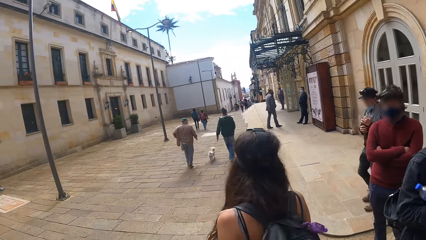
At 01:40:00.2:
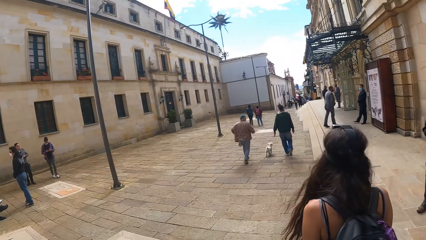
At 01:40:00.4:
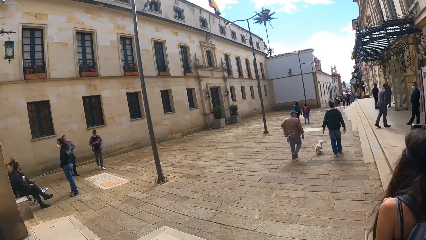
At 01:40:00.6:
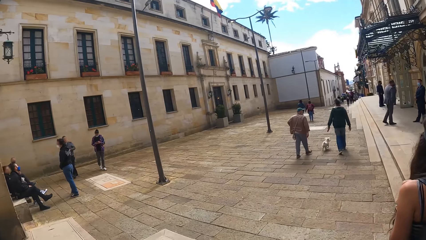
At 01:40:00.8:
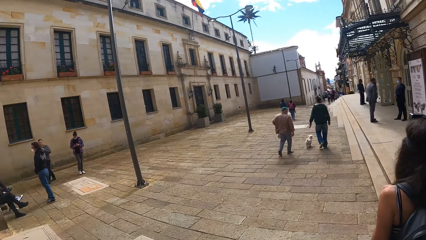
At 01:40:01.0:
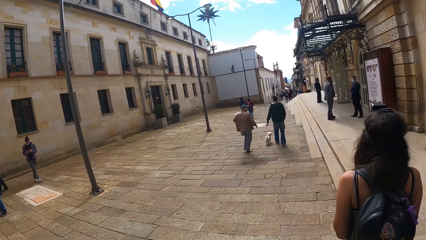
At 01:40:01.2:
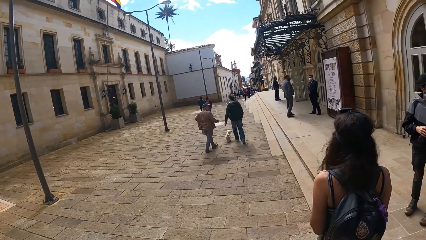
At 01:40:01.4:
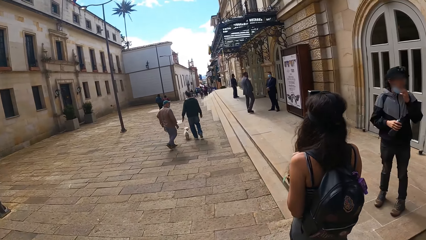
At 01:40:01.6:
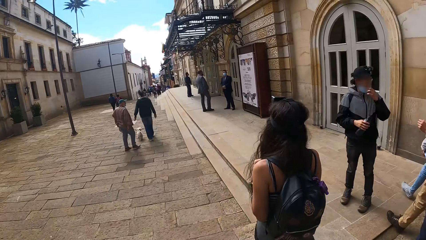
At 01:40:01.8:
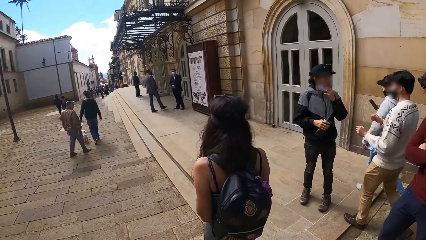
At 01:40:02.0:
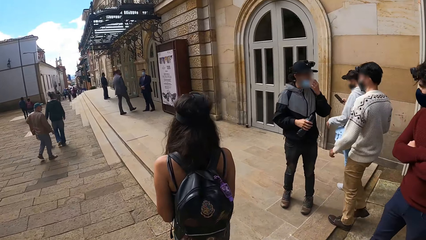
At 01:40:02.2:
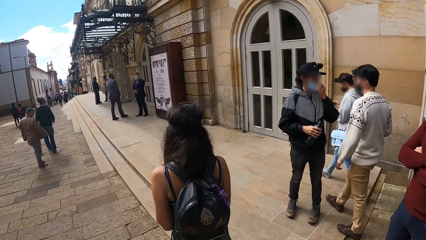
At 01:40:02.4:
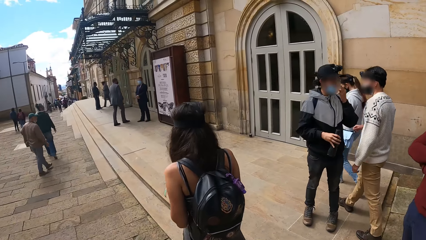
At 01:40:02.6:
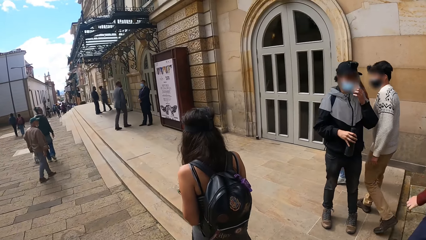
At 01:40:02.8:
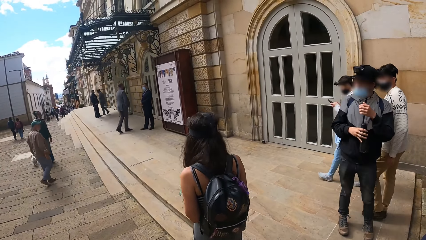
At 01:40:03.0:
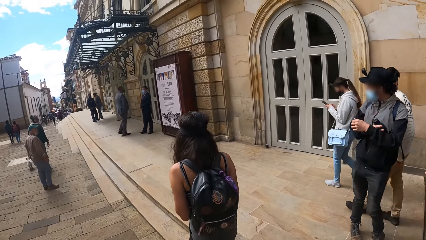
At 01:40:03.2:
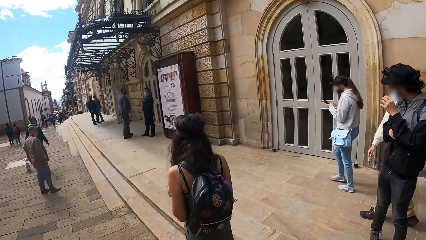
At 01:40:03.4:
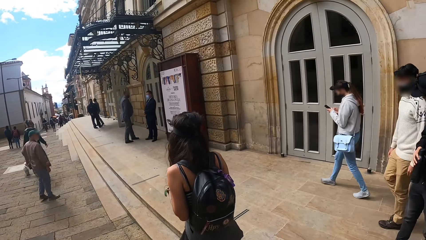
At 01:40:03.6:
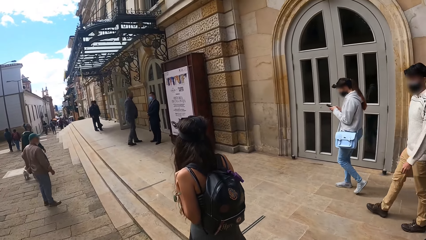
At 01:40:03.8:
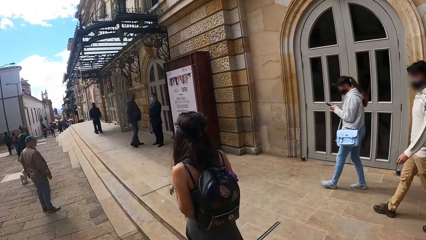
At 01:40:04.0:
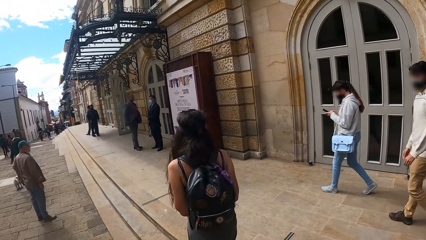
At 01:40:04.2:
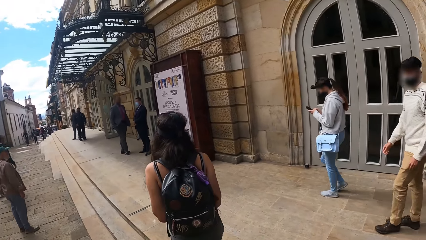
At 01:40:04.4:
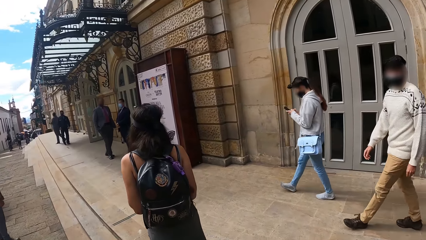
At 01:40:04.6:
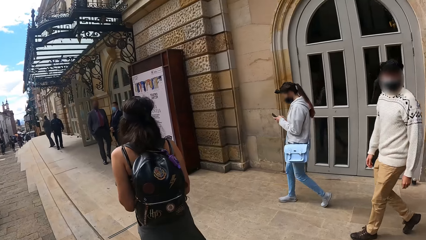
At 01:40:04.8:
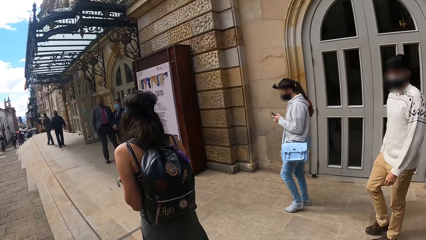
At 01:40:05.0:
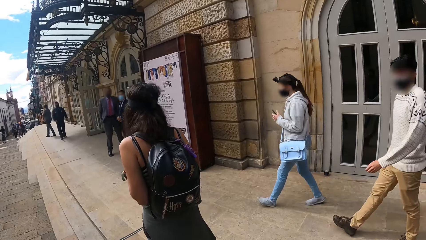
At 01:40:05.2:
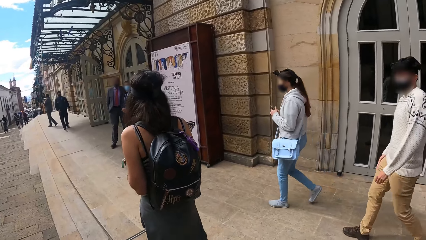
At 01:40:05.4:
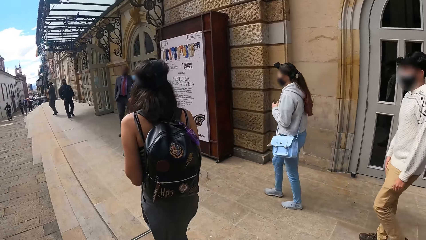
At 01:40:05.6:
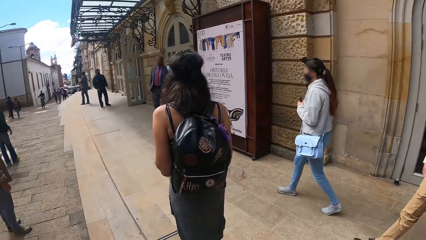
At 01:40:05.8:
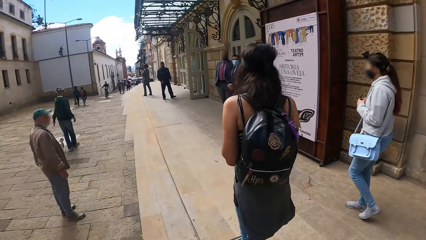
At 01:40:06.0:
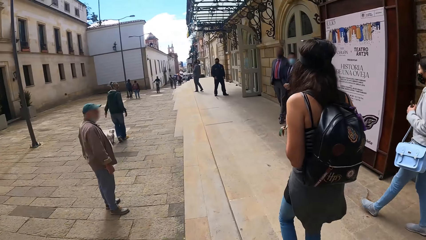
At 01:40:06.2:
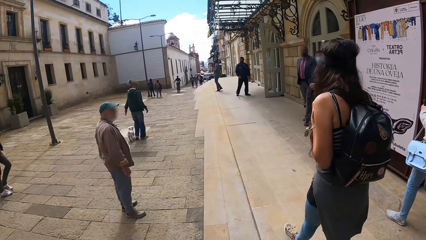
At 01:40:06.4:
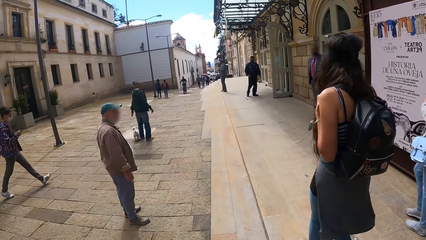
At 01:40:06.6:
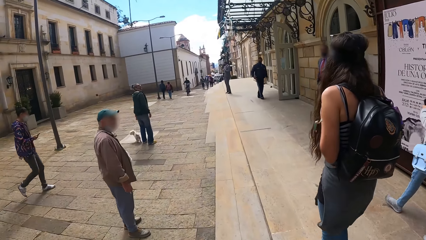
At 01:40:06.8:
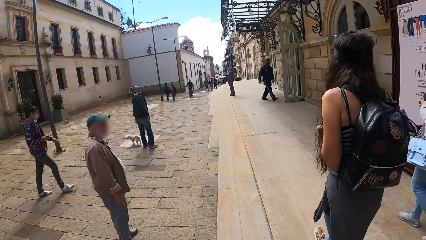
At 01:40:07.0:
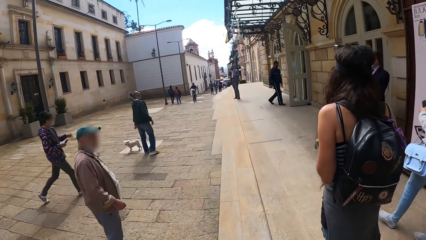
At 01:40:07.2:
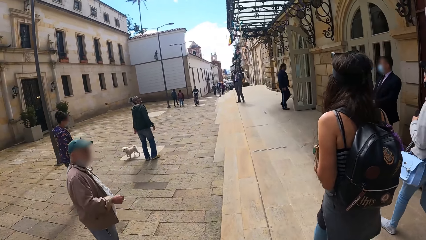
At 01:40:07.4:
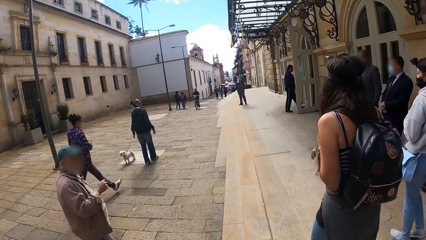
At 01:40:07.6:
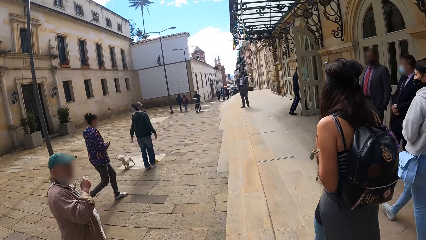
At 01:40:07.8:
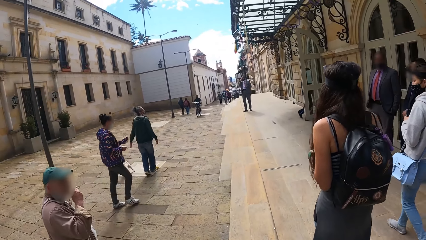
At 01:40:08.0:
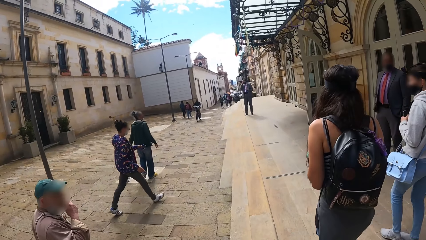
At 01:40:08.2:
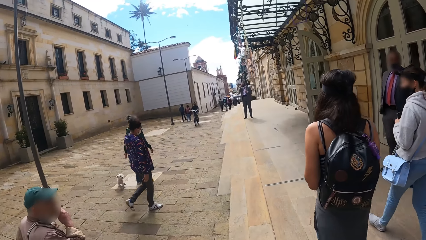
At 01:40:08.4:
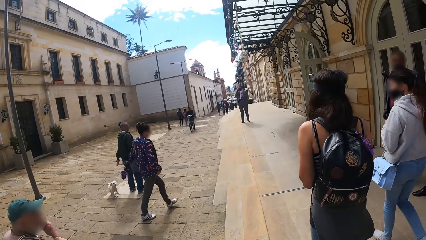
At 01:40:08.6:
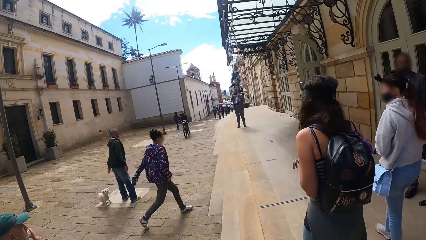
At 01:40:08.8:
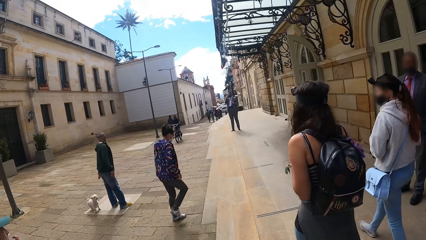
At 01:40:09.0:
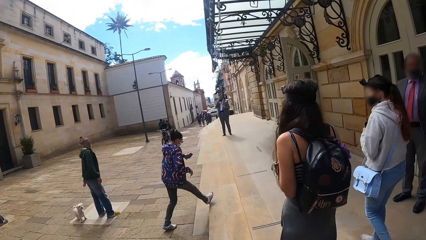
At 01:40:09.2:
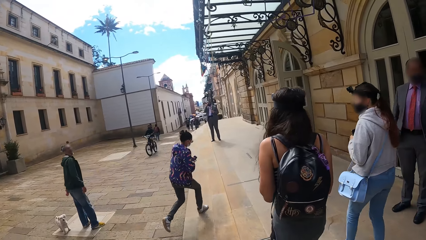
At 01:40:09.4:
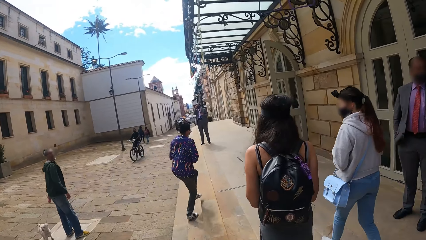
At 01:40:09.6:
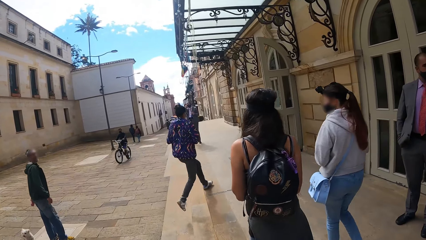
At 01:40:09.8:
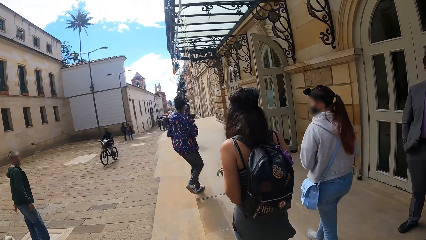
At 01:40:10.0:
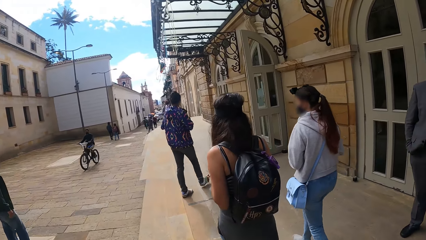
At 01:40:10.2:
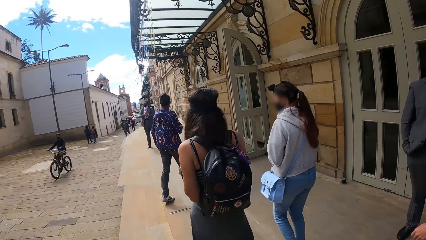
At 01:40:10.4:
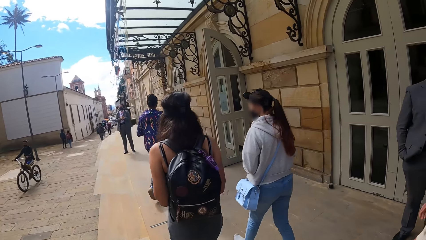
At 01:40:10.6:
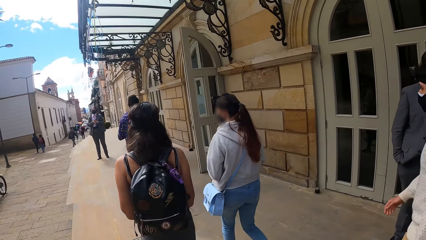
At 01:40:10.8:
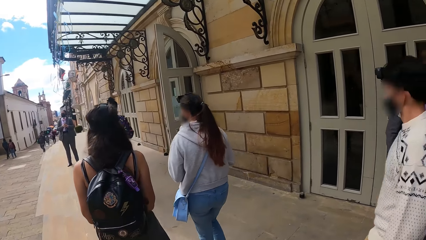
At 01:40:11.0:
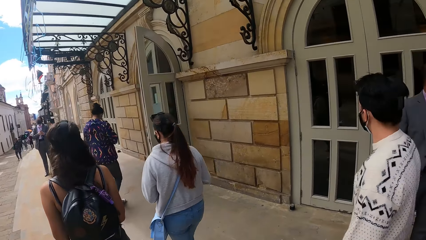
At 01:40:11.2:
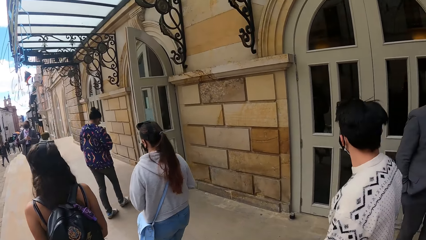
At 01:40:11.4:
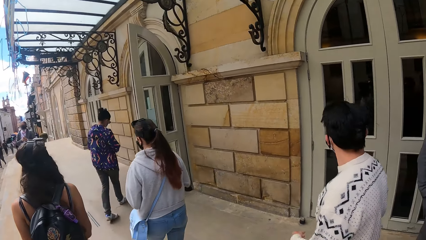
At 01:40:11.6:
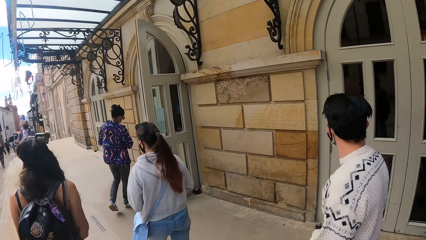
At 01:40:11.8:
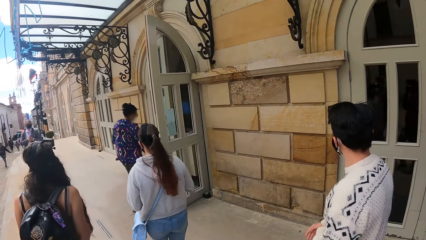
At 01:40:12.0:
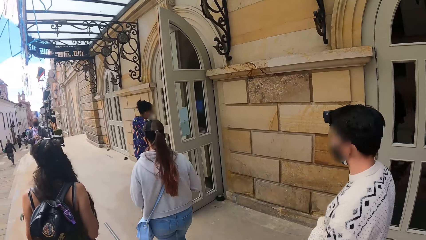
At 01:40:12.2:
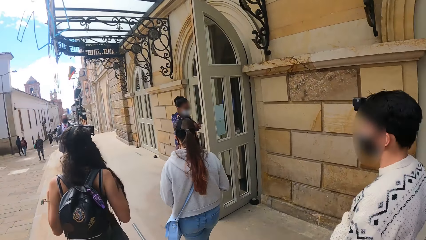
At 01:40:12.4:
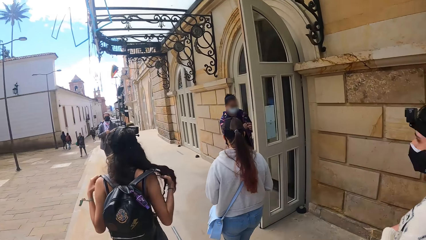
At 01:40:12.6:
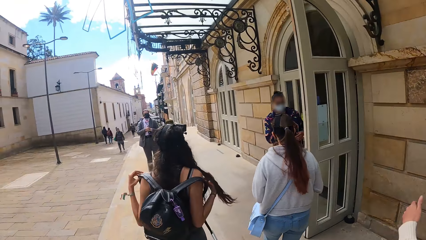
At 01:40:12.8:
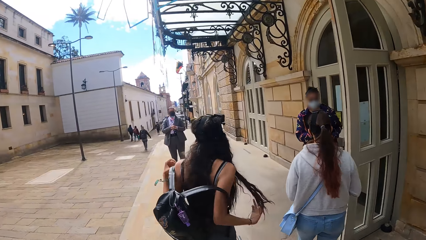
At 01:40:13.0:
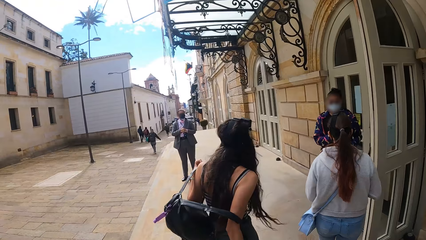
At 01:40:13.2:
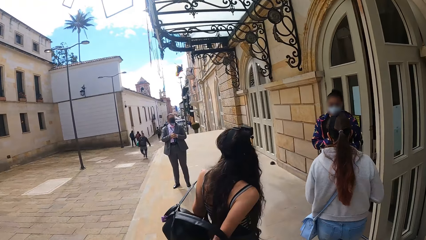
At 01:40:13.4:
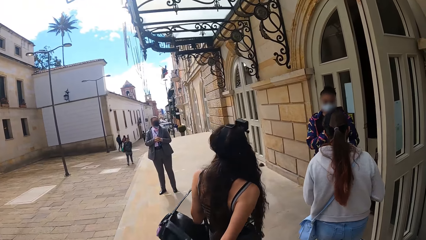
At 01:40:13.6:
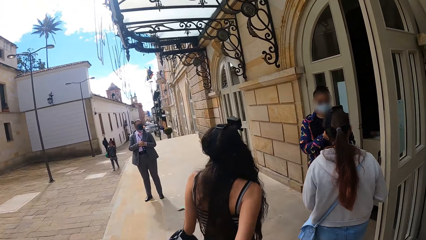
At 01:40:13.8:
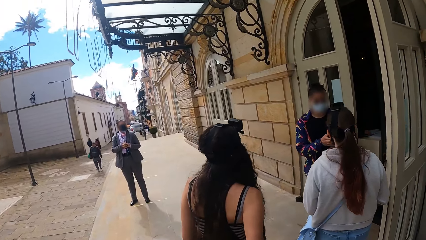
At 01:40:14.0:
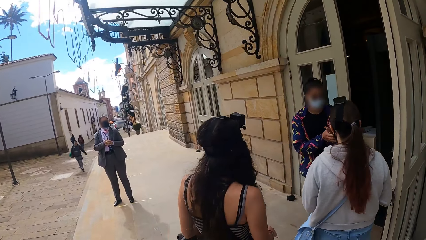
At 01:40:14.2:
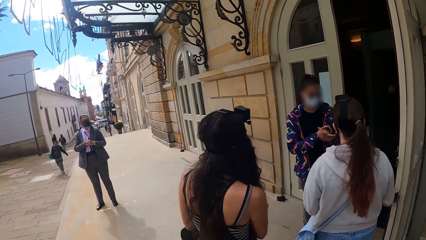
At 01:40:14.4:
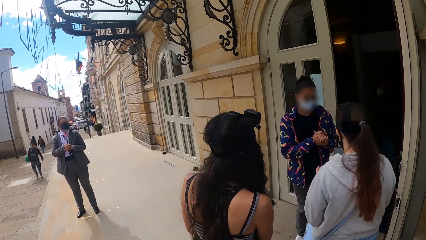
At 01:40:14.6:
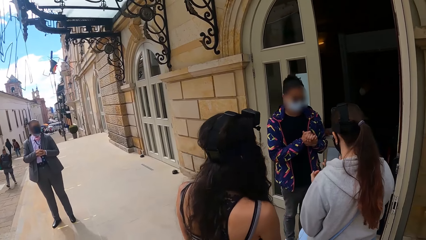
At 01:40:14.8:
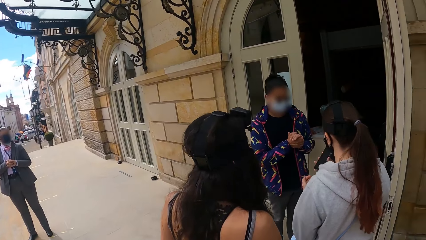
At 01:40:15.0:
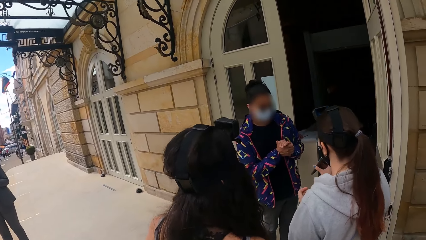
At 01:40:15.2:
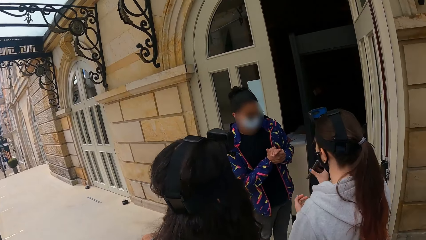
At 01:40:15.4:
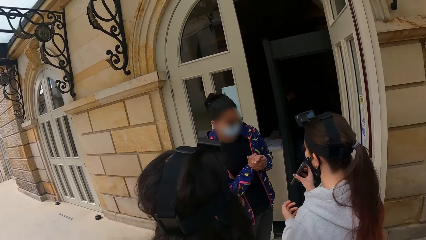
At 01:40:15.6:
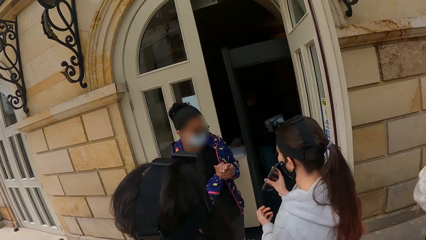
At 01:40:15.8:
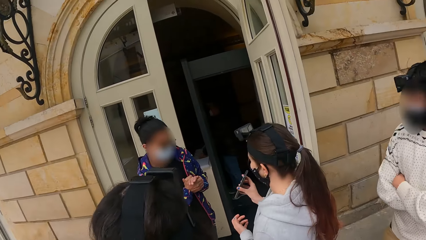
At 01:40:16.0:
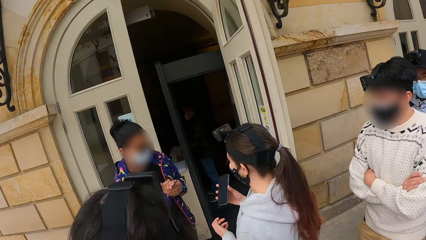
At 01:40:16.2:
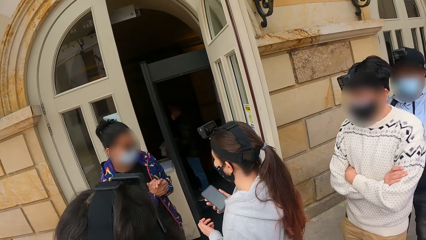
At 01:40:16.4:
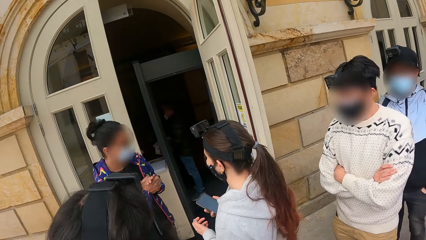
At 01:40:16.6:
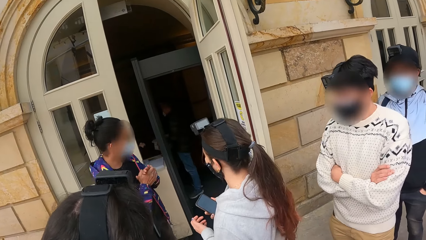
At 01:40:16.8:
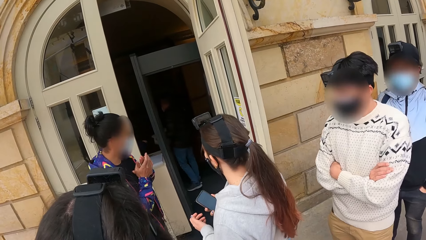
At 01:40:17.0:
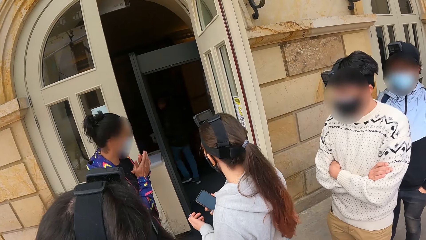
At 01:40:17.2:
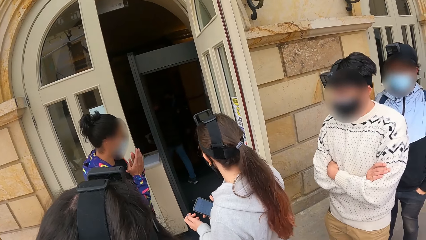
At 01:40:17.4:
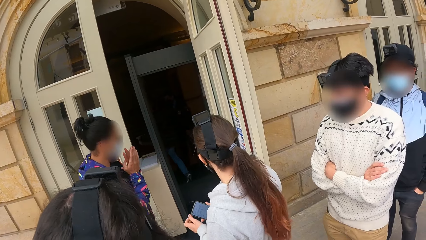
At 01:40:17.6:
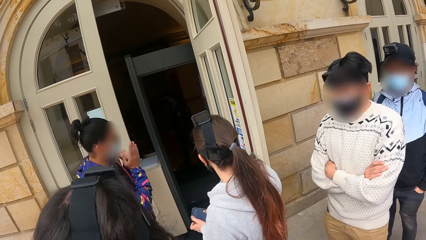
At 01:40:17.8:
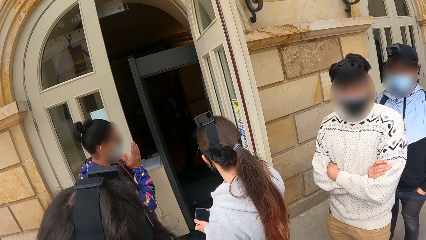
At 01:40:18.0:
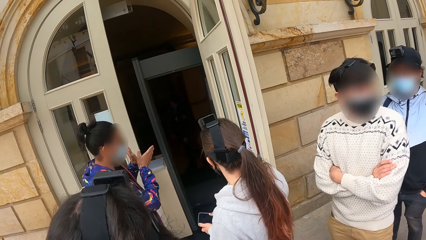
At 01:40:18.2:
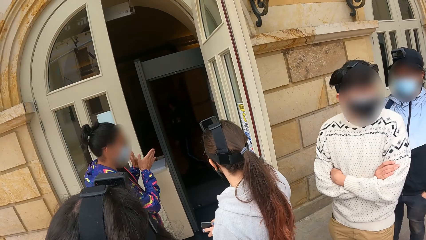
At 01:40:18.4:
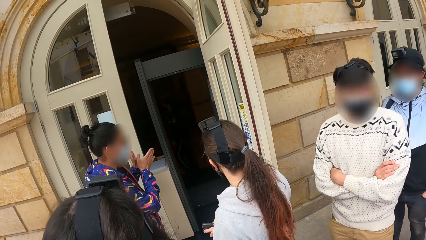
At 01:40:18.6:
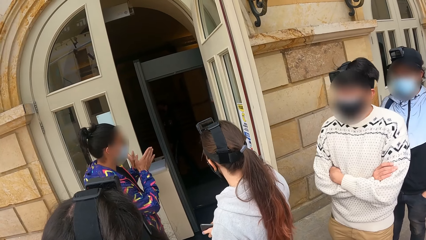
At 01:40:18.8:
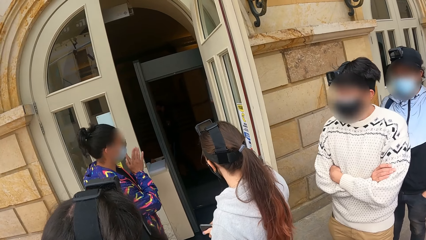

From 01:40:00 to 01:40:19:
The camera wearer walks on the crosswalk. They stand by the building entrance. They look around.
